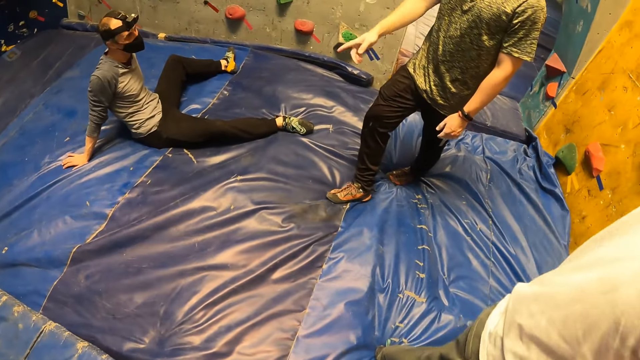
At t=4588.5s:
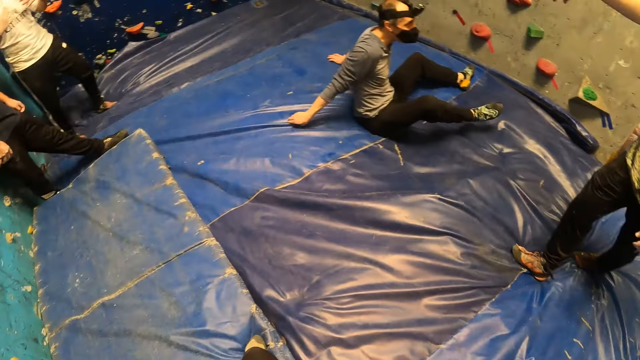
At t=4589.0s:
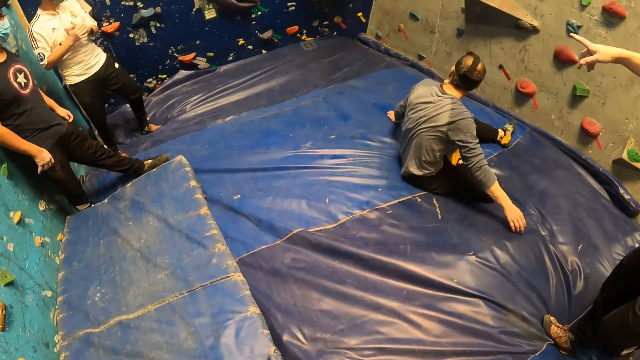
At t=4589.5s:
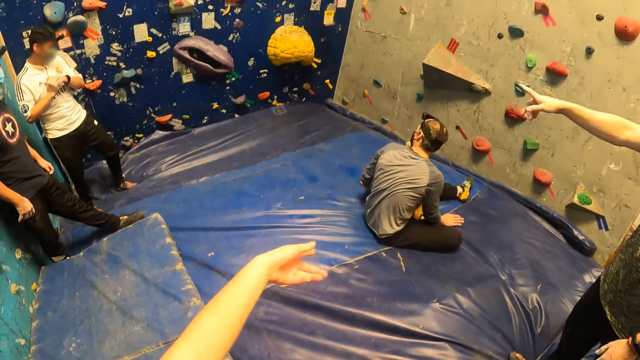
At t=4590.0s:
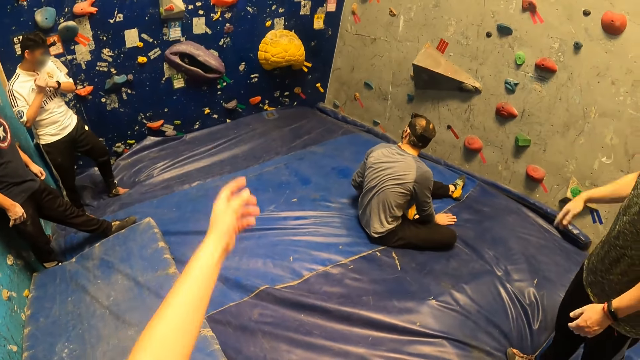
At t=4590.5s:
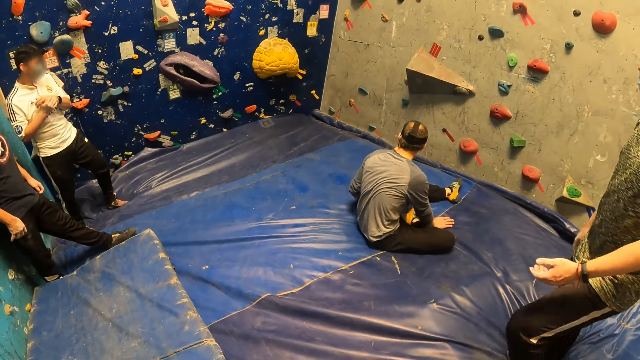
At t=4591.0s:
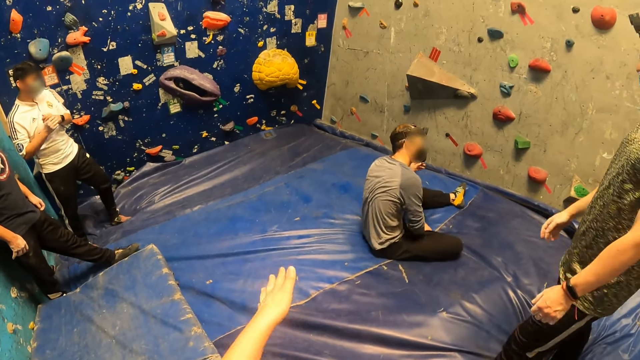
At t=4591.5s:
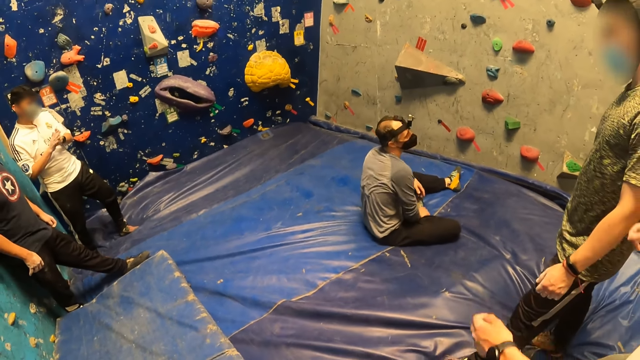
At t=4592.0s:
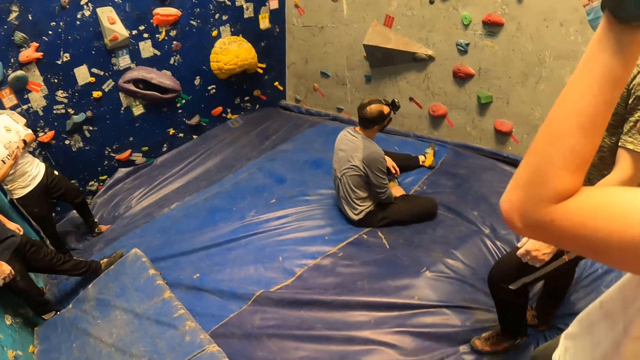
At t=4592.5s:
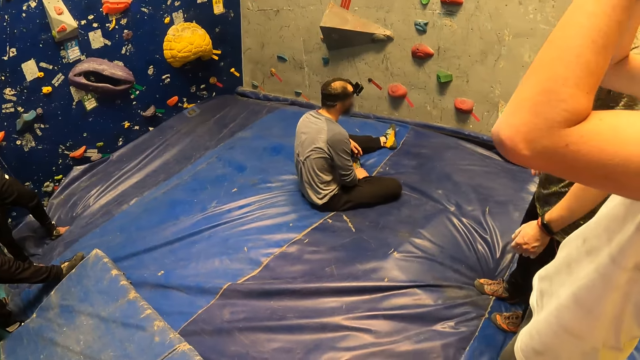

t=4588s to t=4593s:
The camera wearer looks around the place.

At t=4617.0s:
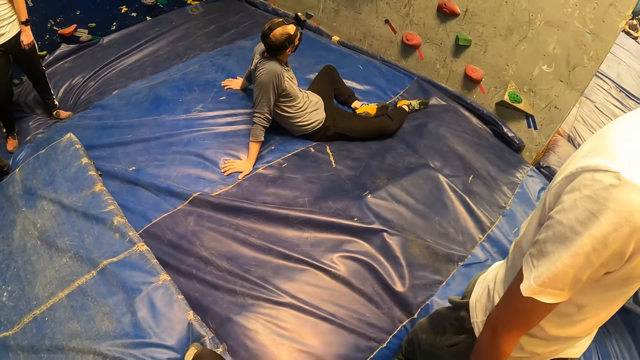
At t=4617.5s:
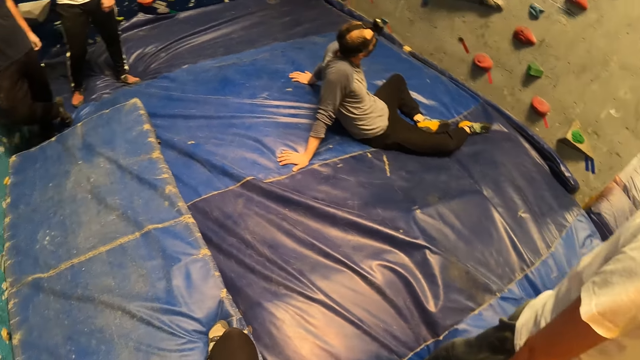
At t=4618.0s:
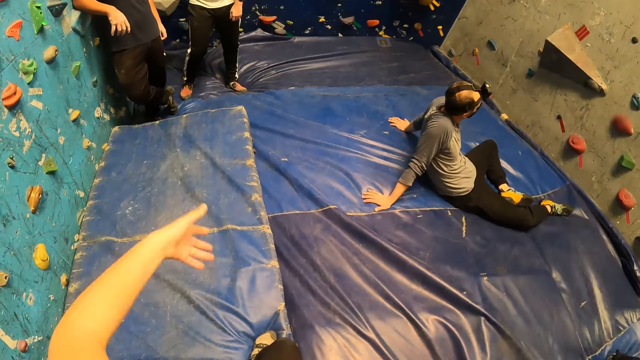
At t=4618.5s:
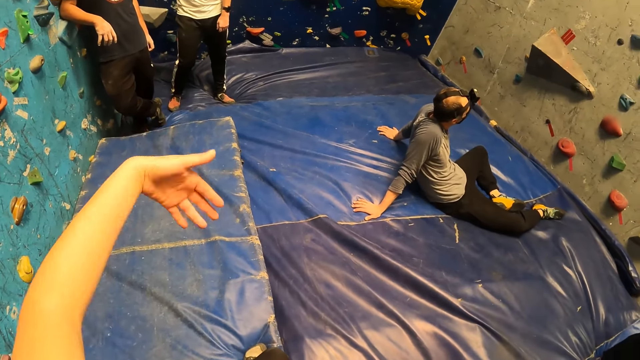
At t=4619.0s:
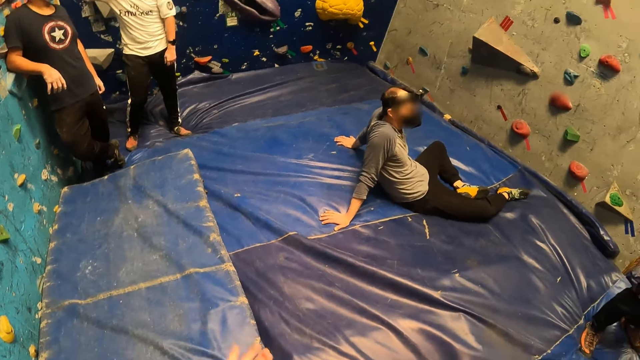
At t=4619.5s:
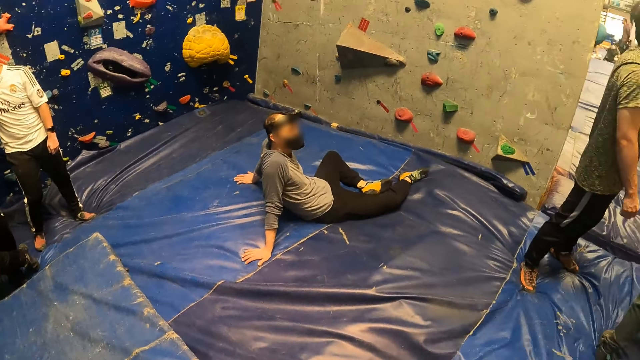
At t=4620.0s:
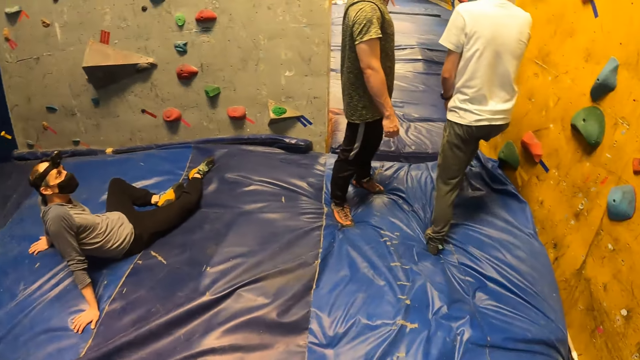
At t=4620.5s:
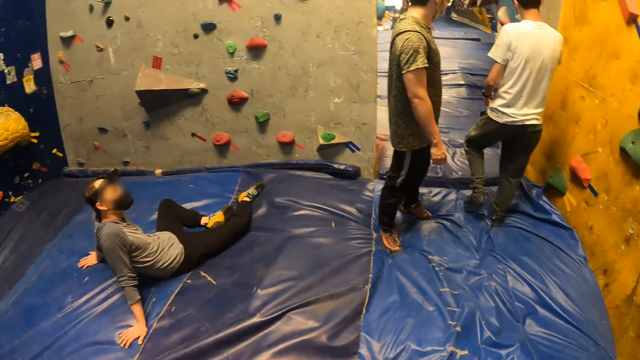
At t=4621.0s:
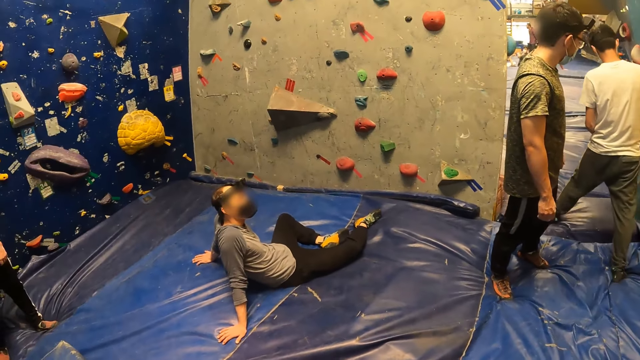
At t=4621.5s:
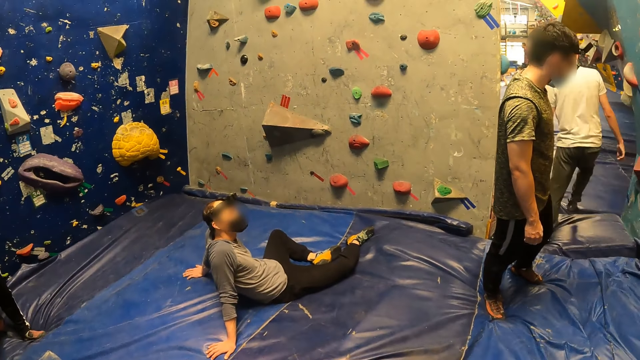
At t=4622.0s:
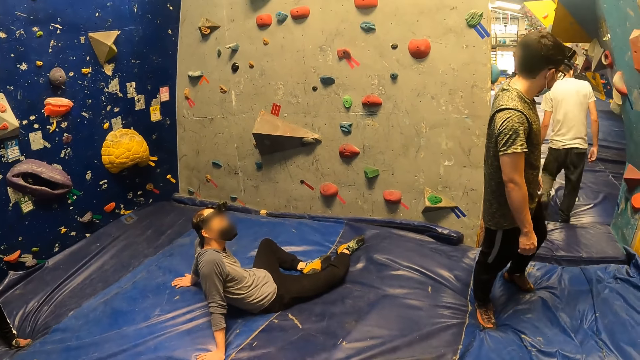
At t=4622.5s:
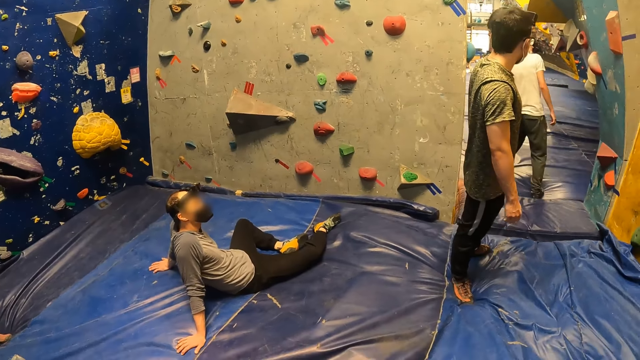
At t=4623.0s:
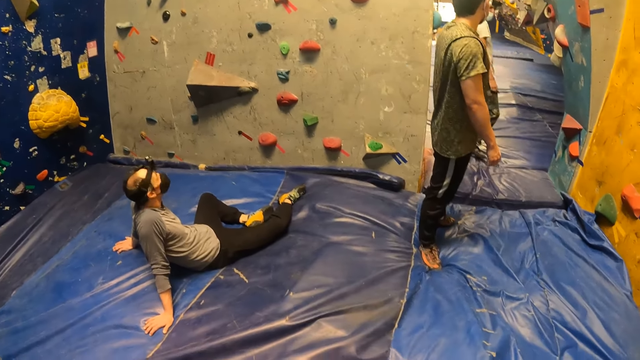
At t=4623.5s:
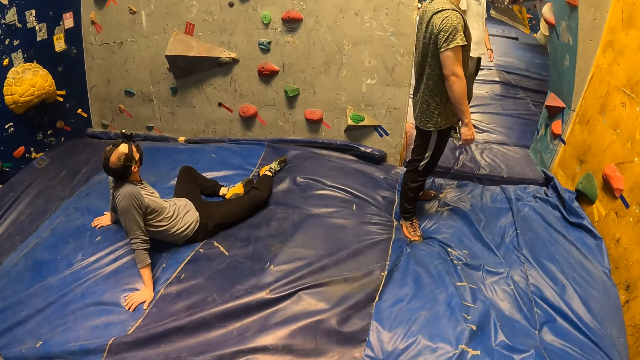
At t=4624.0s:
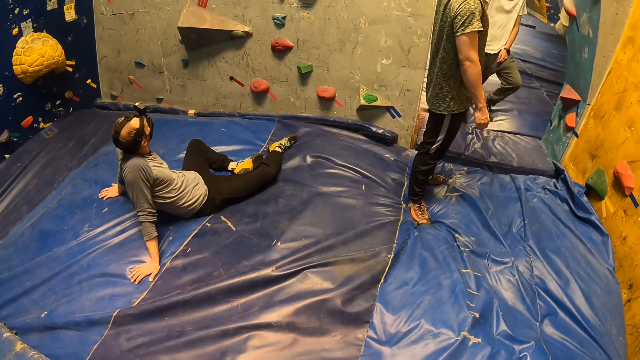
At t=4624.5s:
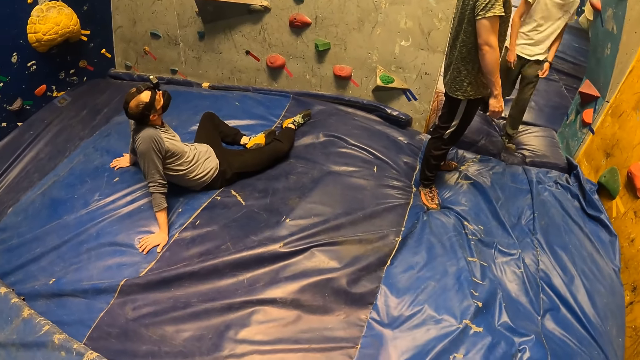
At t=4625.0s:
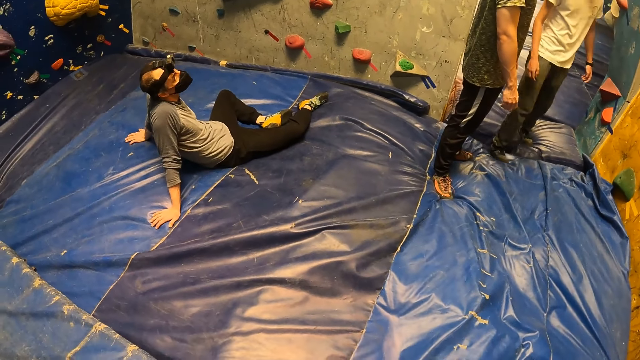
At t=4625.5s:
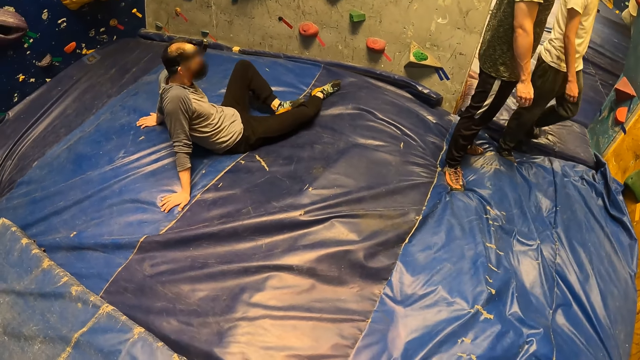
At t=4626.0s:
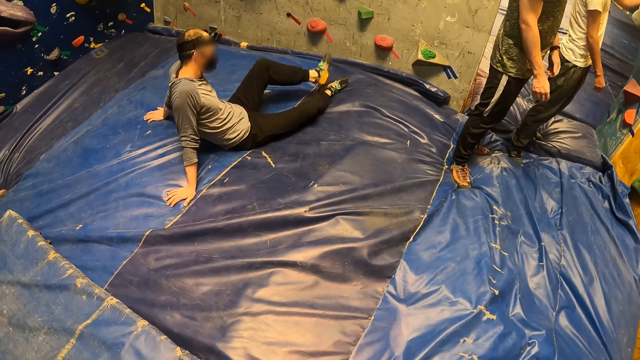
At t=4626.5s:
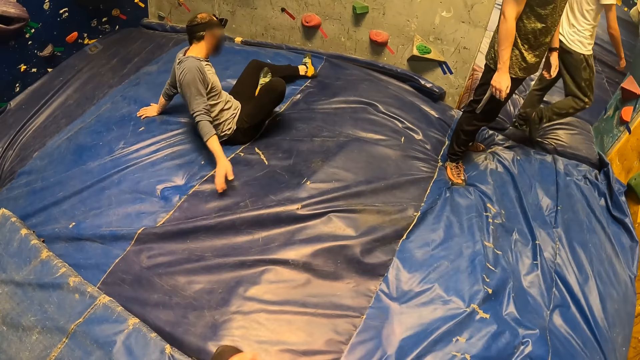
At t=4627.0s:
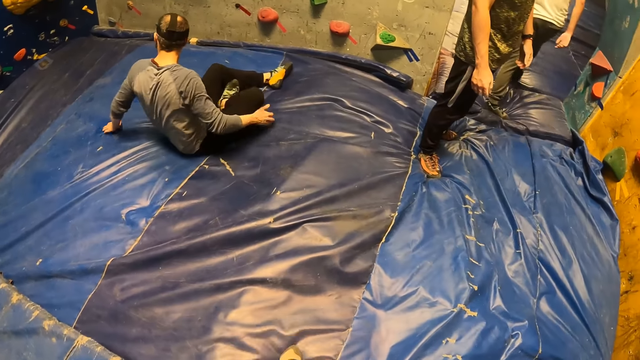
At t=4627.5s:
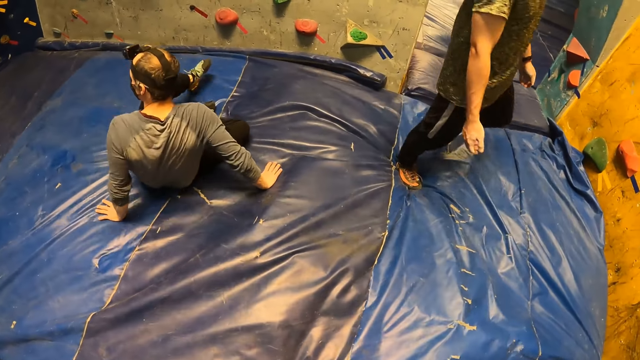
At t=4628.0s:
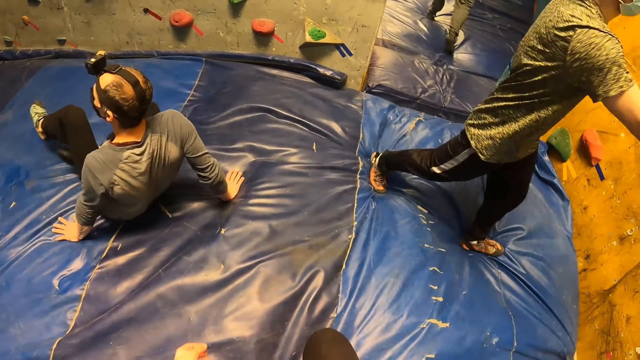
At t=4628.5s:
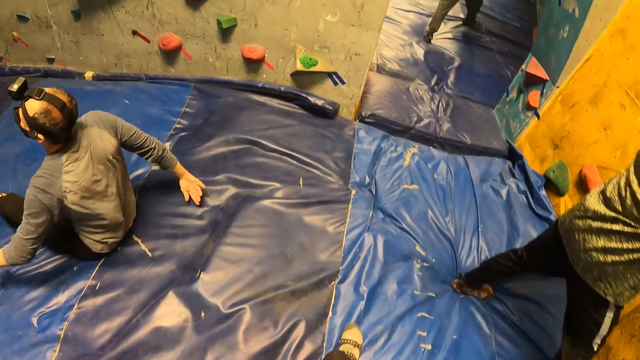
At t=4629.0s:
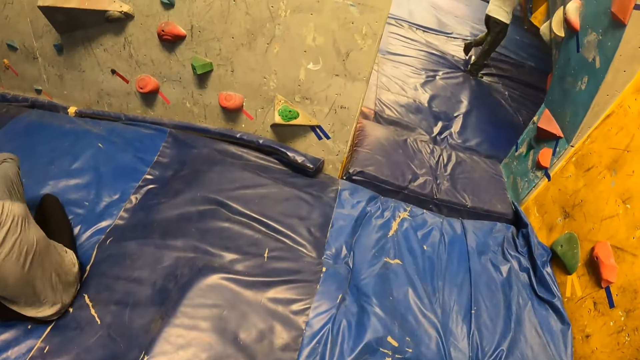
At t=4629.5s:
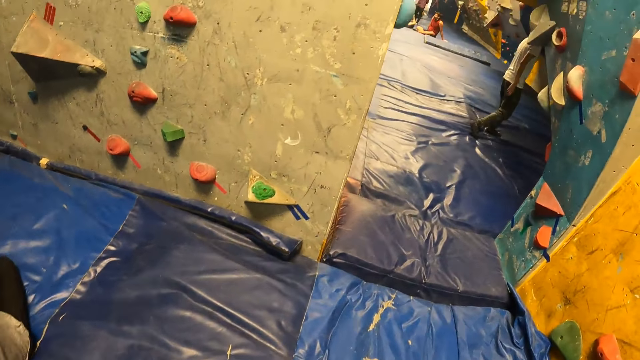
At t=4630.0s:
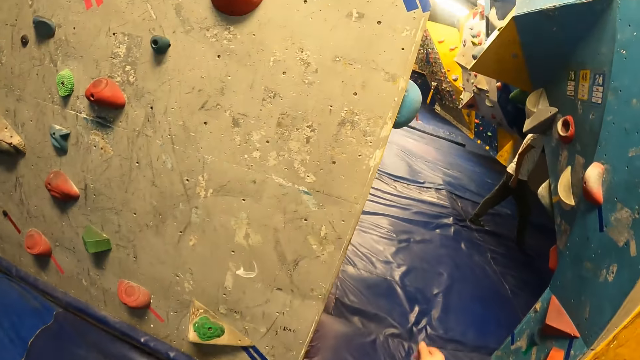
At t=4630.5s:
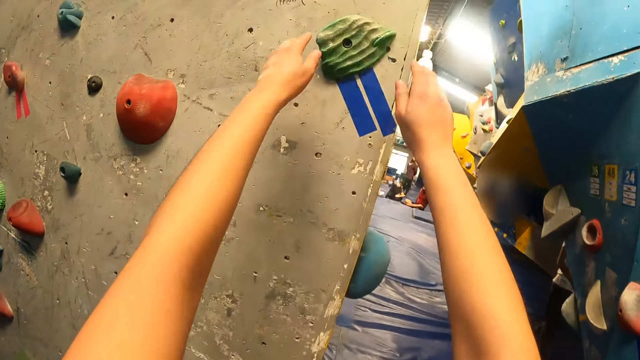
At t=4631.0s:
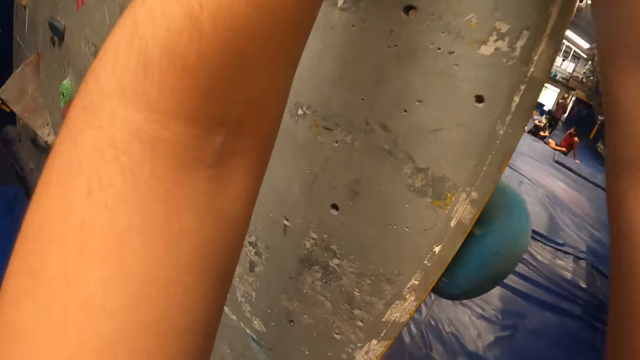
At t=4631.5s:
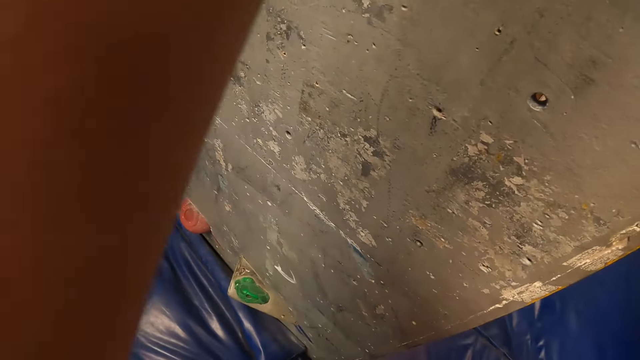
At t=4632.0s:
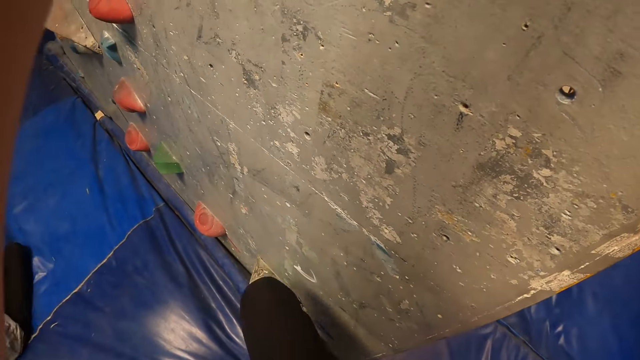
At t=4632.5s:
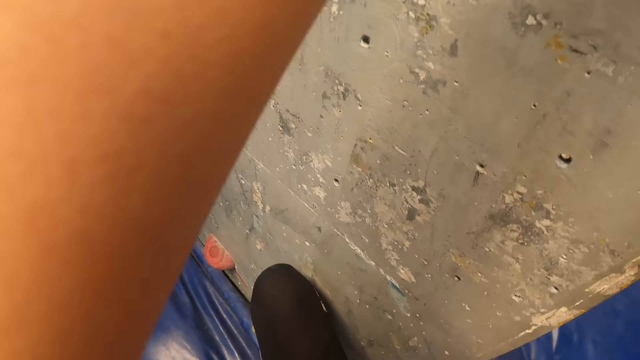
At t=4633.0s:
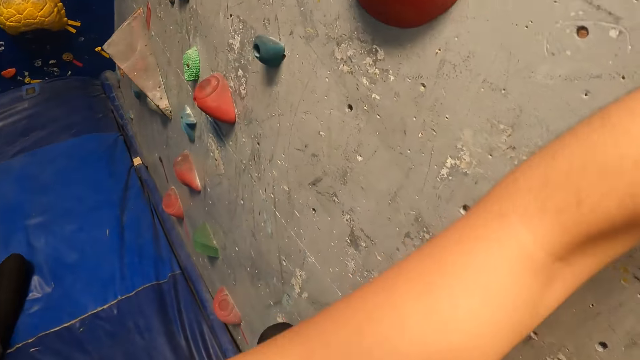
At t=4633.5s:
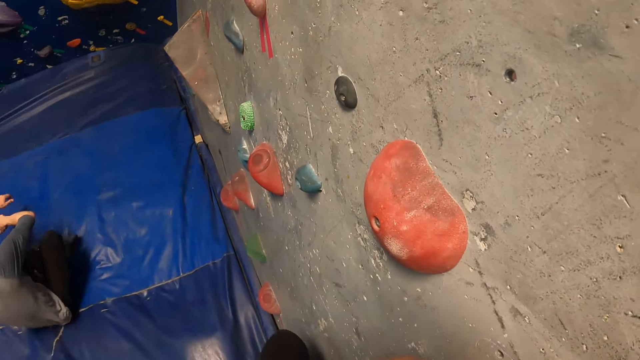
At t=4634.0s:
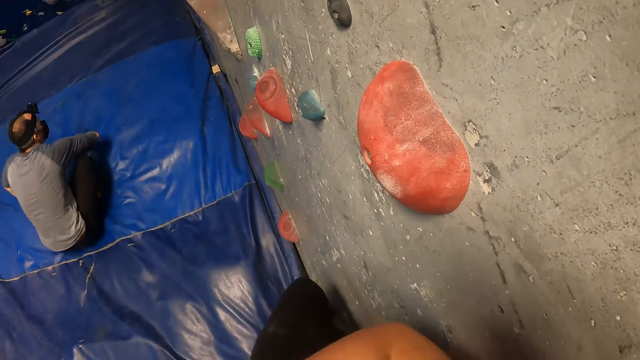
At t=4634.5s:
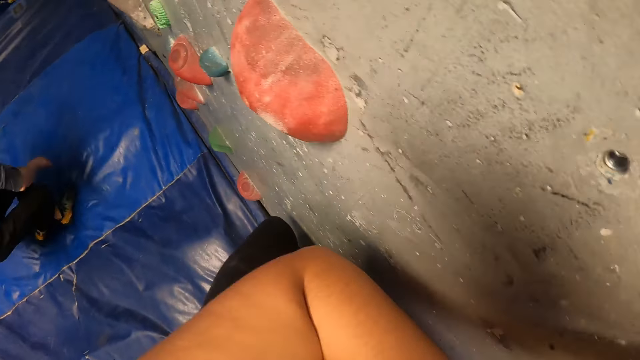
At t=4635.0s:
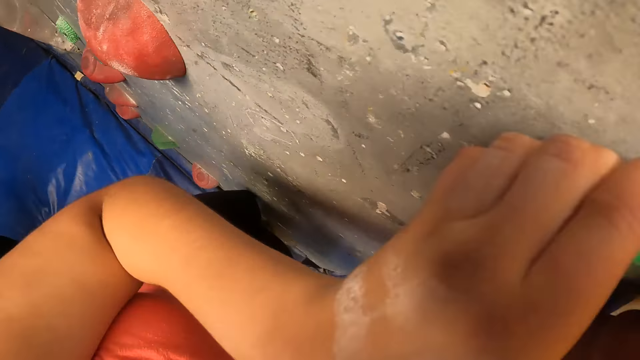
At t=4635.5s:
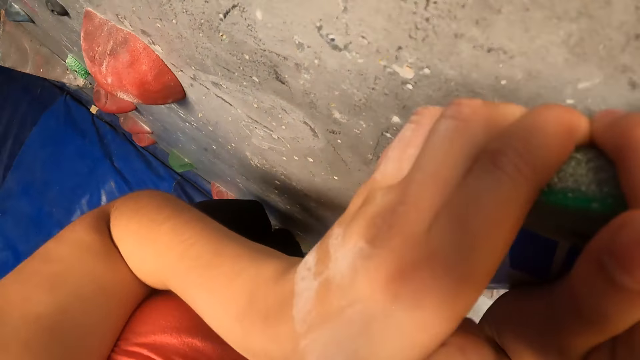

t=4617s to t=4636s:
The camera wearer points at the climbing wall. They look around the climbing wall game, walk towards the climbing wall game, and climb on the wall with both hands.
